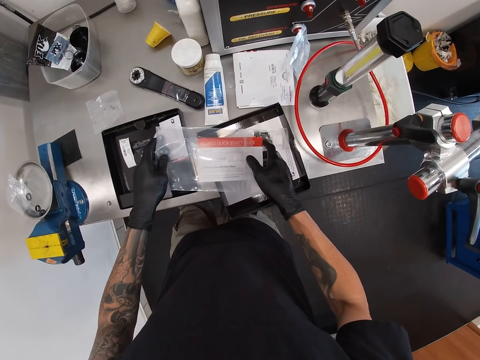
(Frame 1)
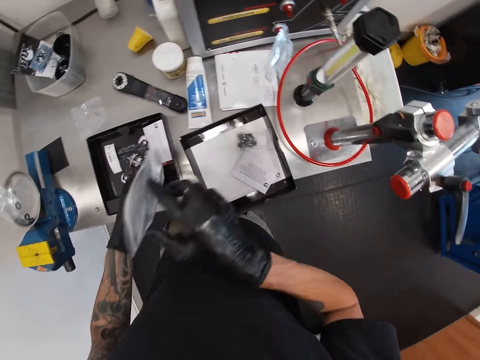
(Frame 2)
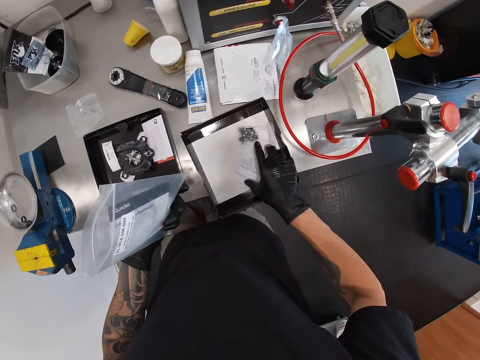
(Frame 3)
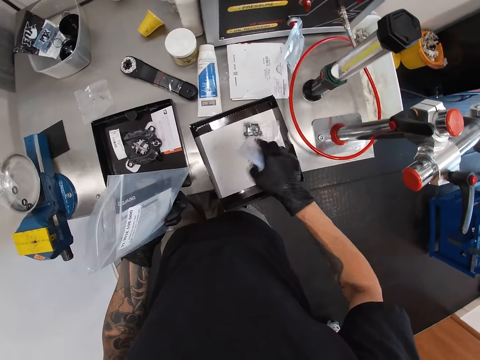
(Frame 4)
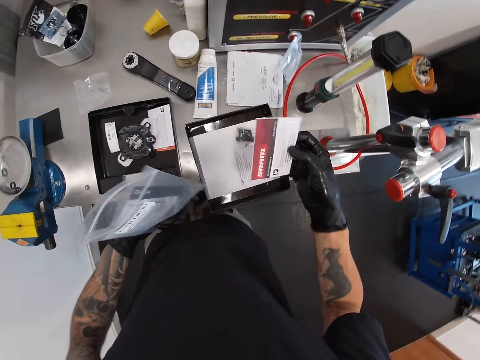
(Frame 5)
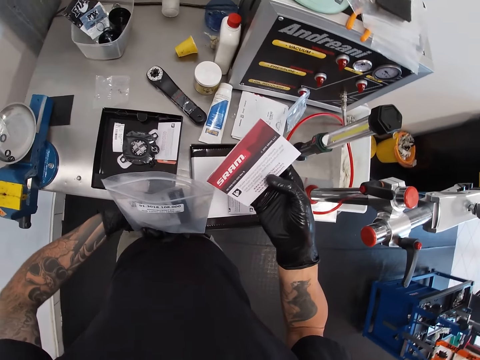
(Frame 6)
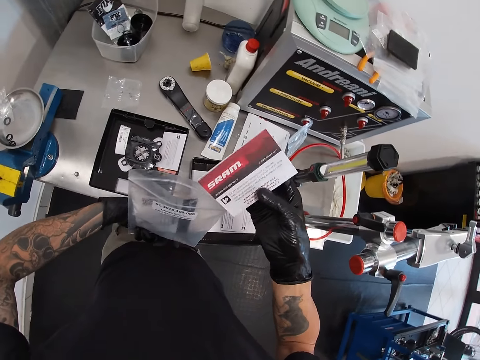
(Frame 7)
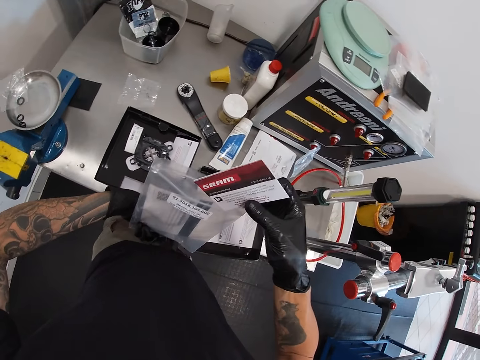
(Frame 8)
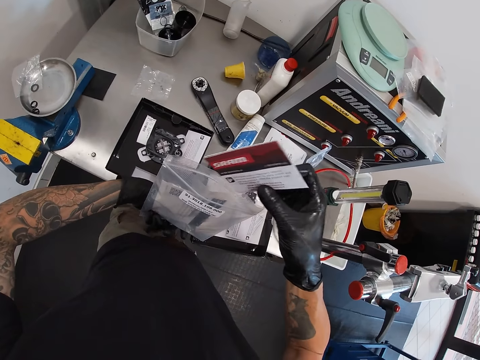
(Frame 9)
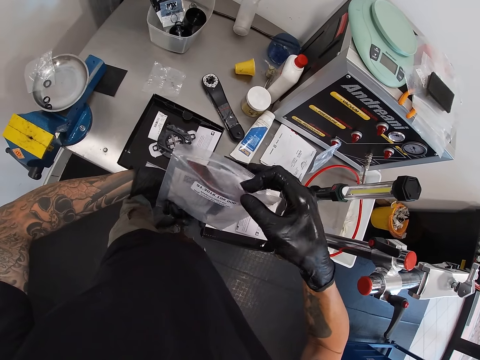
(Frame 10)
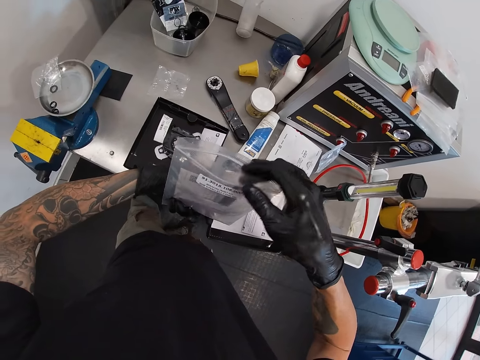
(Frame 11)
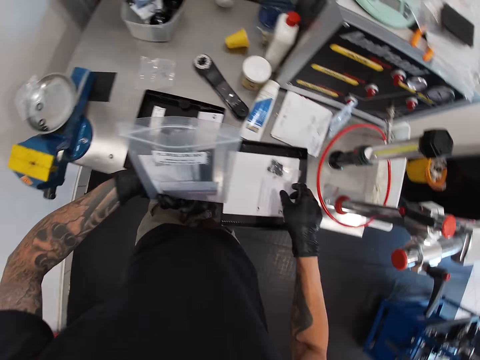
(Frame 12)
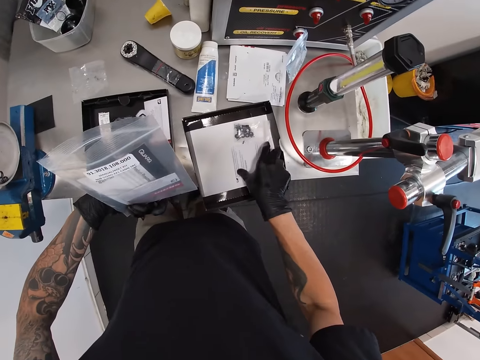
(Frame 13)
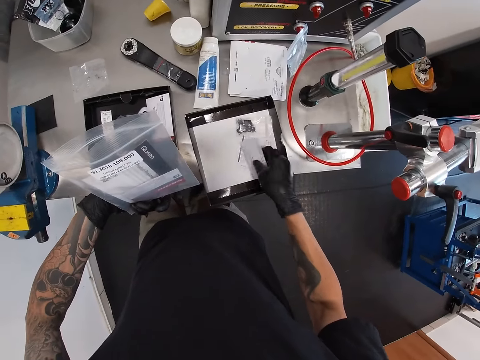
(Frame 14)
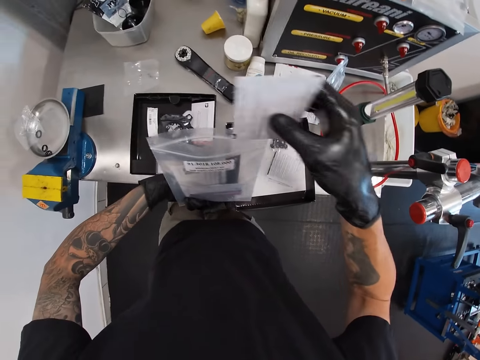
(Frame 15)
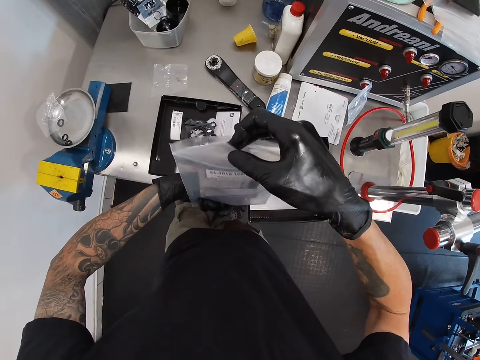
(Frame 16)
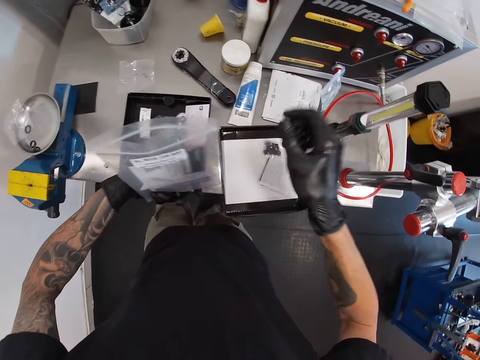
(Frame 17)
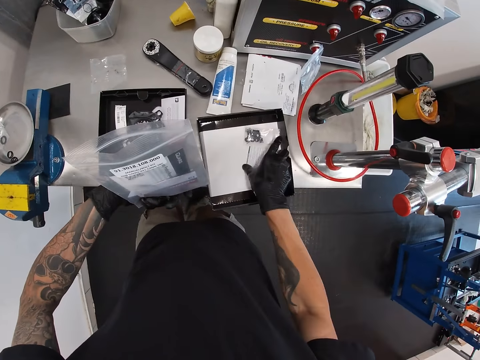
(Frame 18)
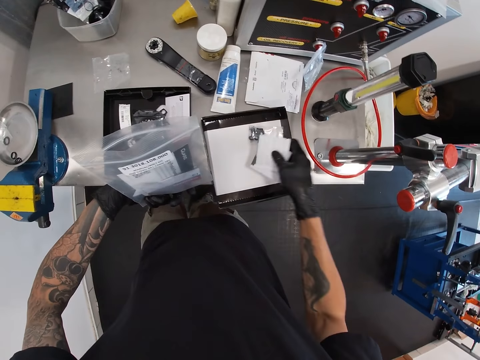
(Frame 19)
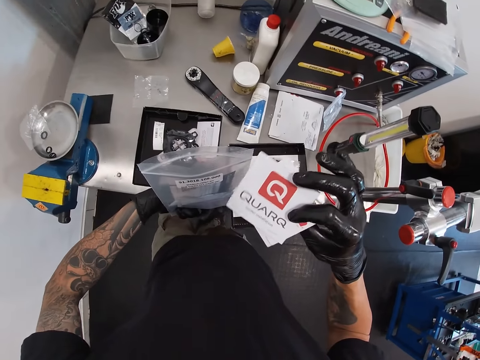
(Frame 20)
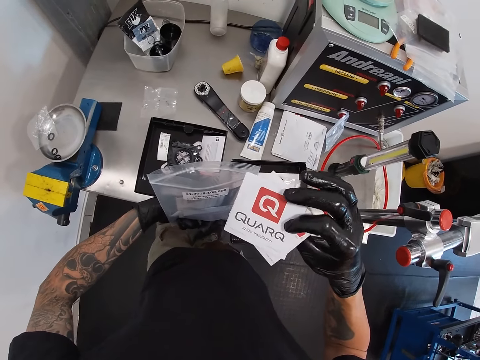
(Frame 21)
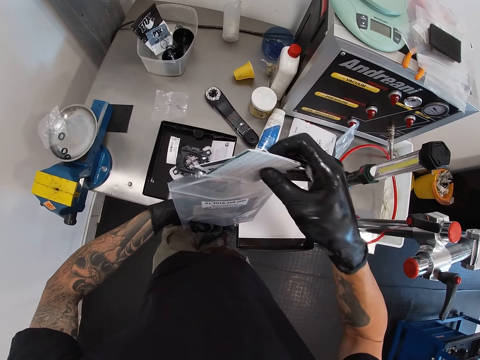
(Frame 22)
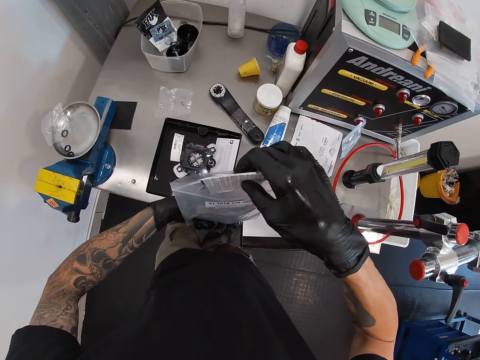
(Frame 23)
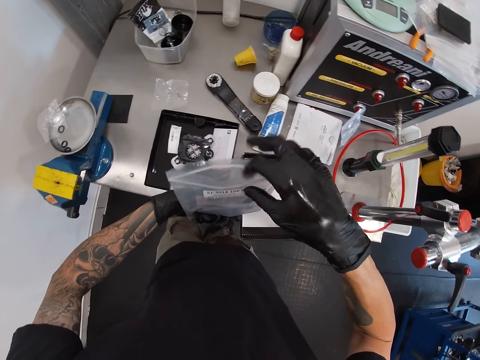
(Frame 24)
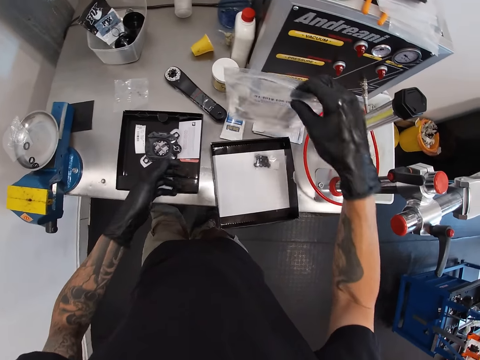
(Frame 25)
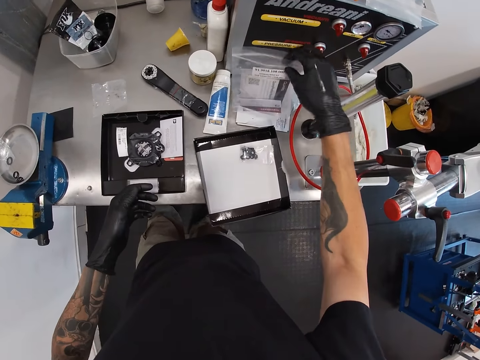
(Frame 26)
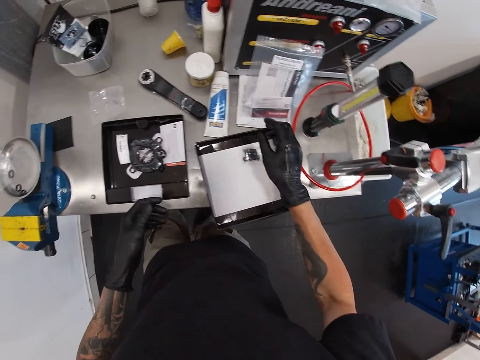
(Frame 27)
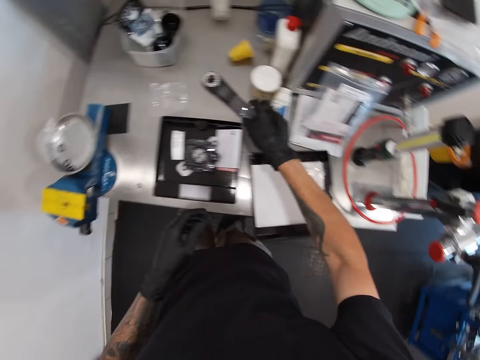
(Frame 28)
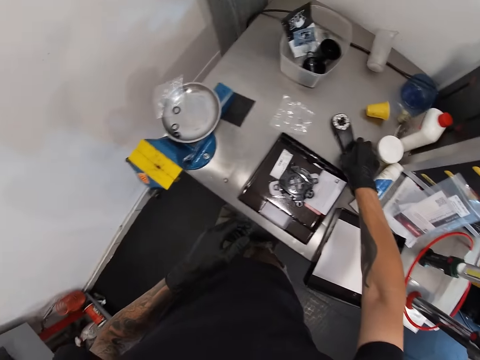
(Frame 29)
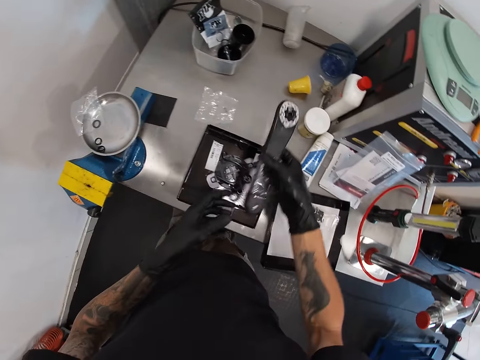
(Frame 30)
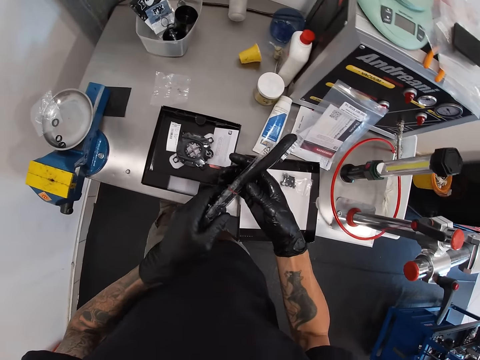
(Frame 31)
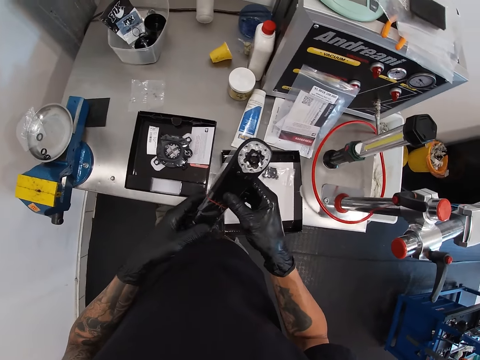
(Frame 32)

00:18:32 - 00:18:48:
The camera wearer picks a leaflet manual on the box cover with his right hand. He puts the leaflet manual in his right hand into the nylon in his left hand. He picks a leaflet manual on the box cover with his right hand. He puts the leaflet manual in his right hand into the nylon in his left hand. He picks a leaflet manual on the box cover with his right hand. He puts the leaflet manual in his right hand into the nylon in his left hand. He drops the nylon in his right hand on the table. He picks a power meter crank from the table with his right hand.

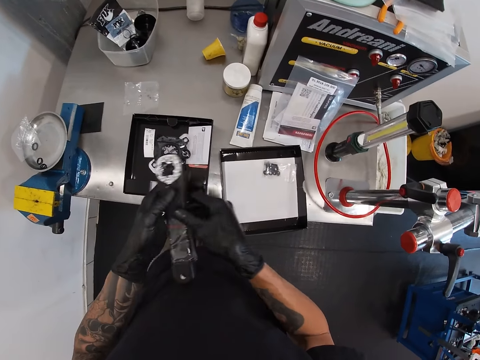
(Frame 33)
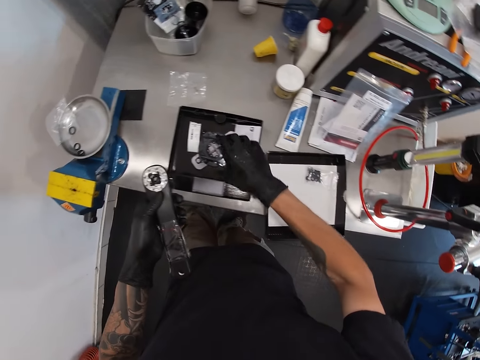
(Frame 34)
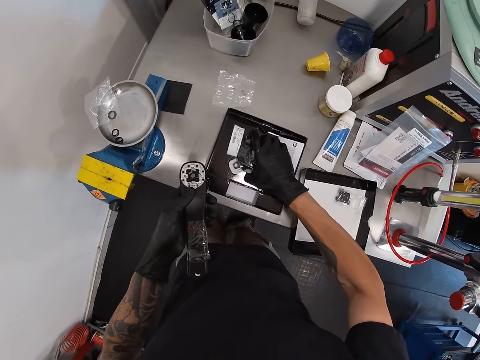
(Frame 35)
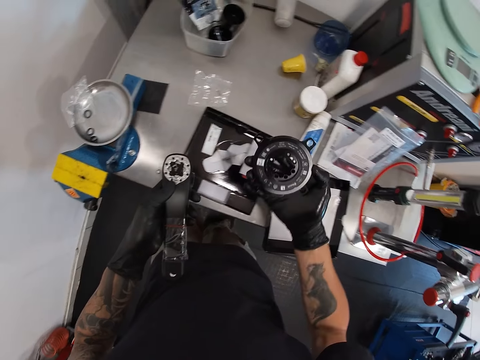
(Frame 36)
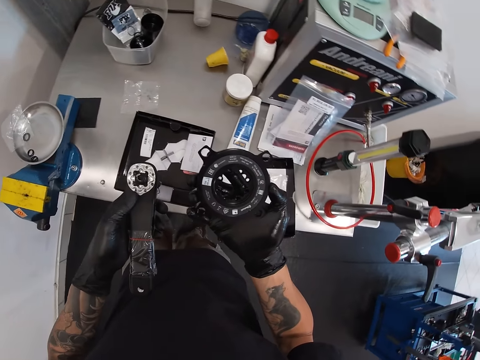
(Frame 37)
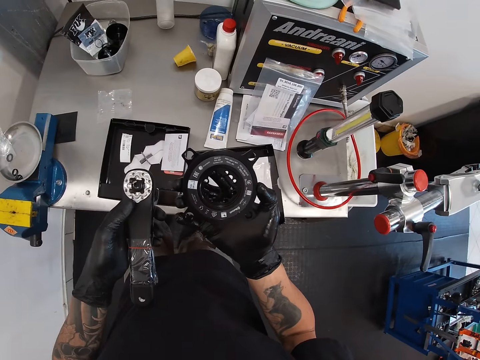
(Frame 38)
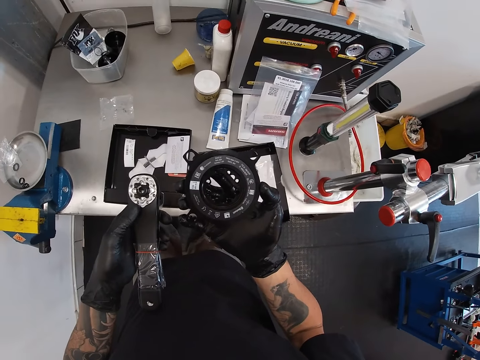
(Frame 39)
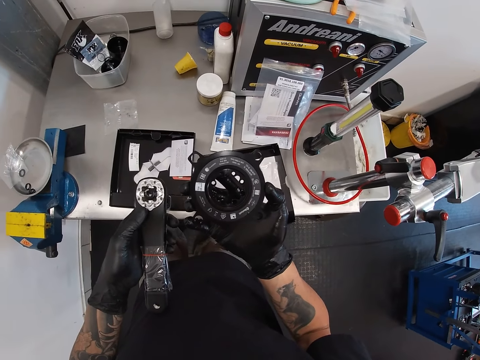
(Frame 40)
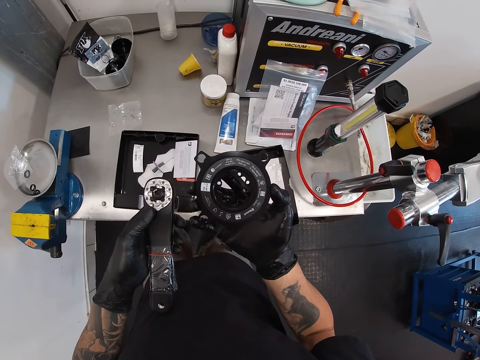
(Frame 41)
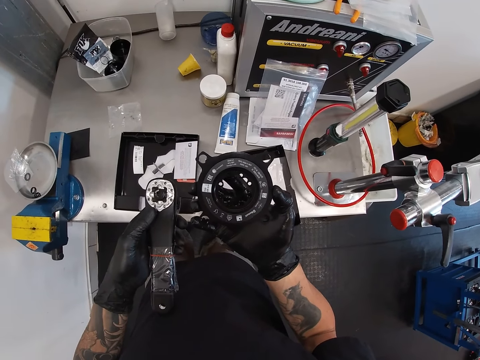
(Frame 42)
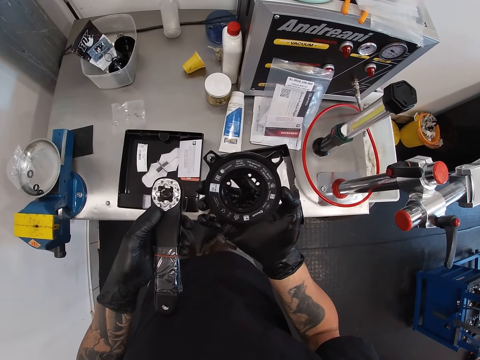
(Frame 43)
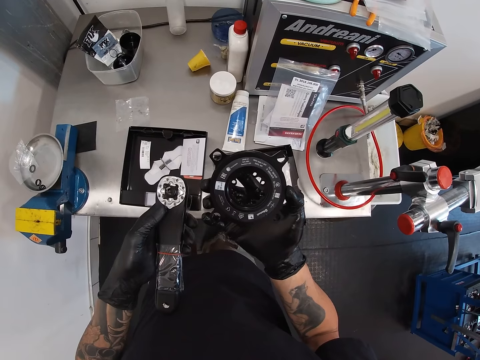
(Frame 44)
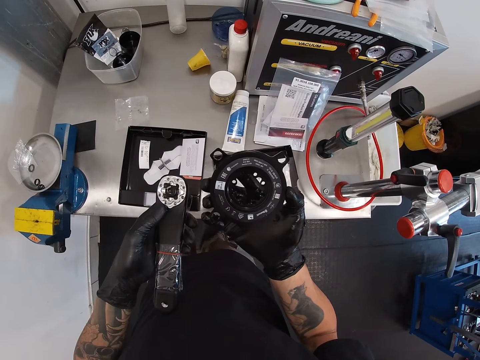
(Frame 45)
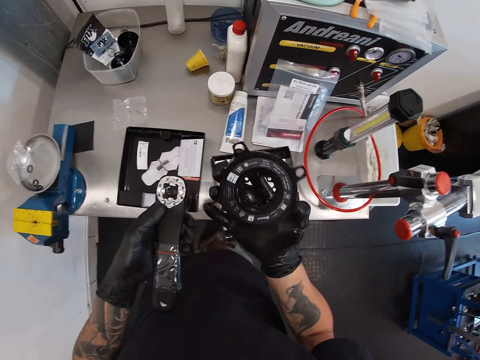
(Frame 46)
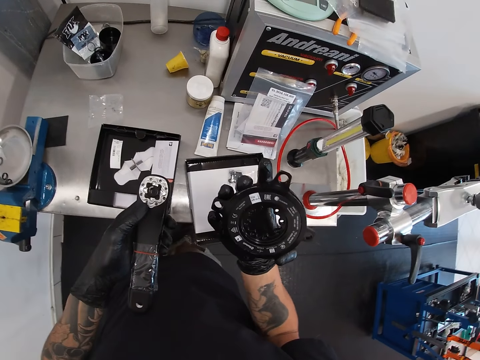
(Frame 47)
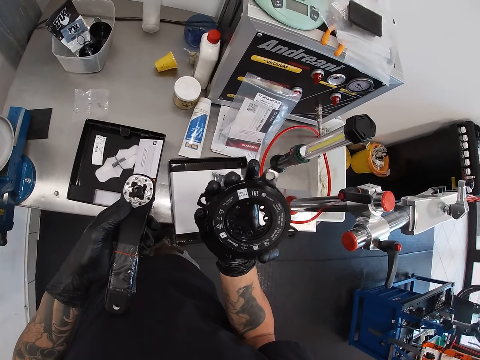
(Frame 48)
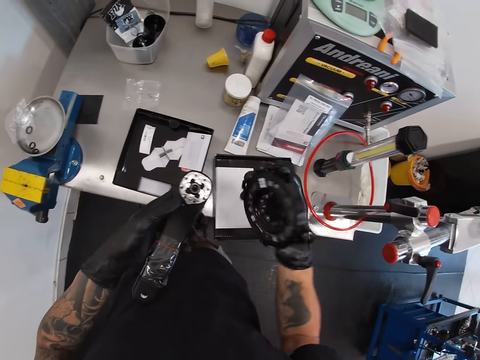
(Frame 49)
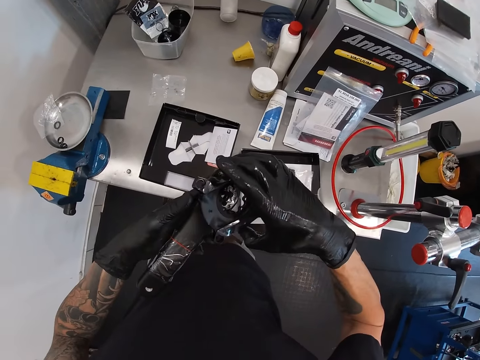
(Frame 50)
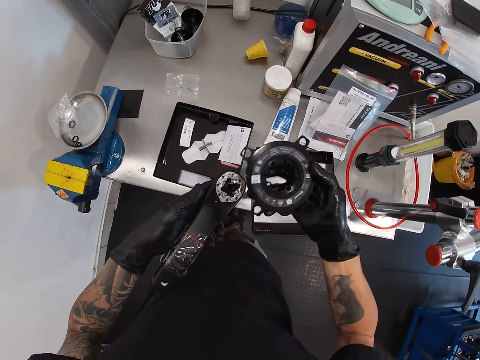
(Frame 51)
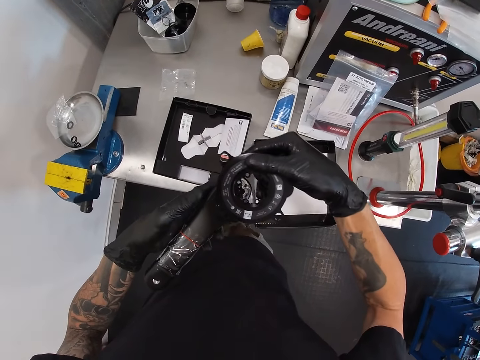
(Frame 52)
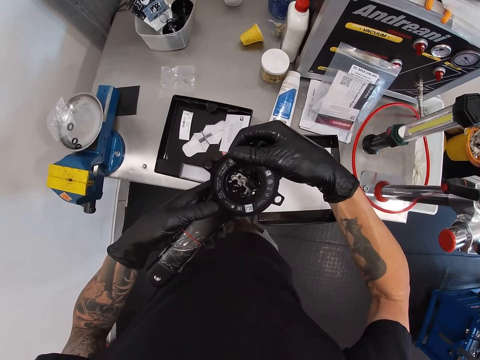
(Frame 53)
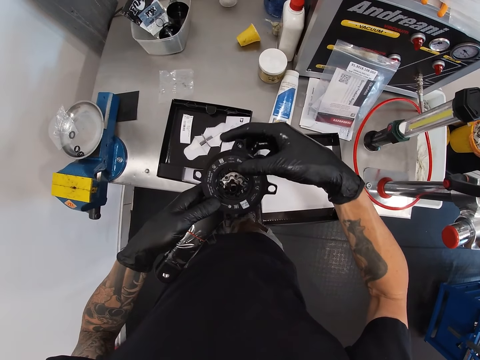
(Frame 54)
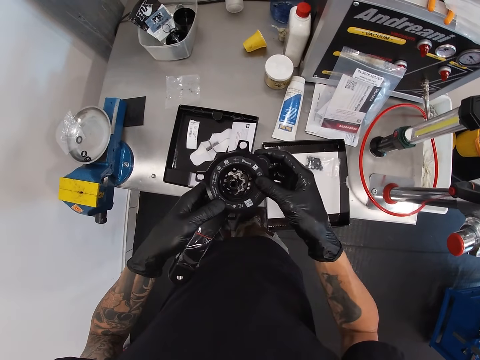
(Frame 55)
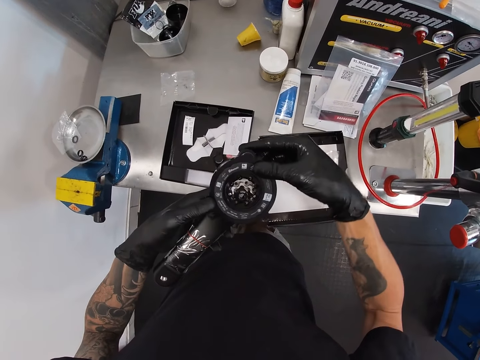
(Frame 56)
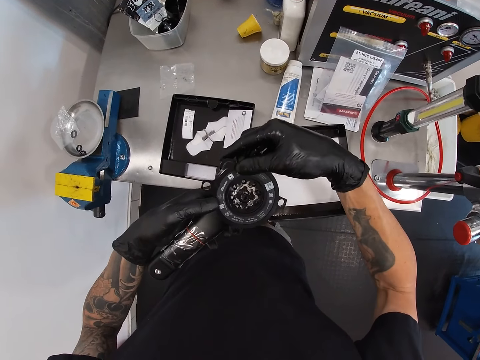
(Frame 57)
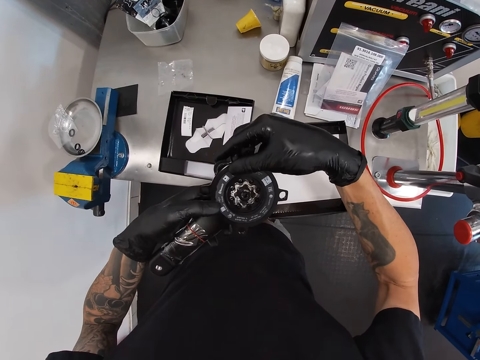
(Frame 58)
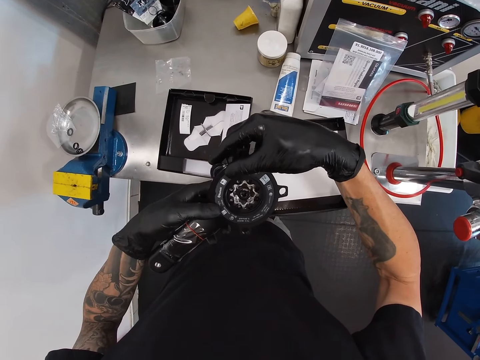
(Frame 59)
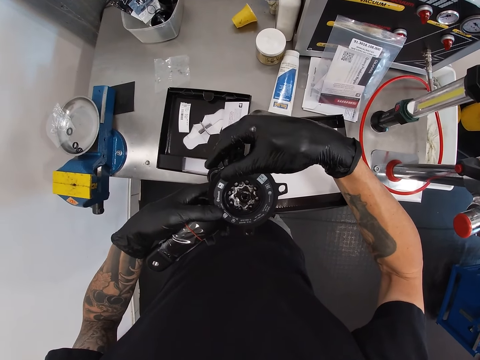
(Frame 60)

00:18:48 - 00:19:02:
The camera wearer picks a spanner head or chainring from the box with his right hand. He looks at the chainring. He fixes the spanner head in his right hand on the spanner in his left hand.
